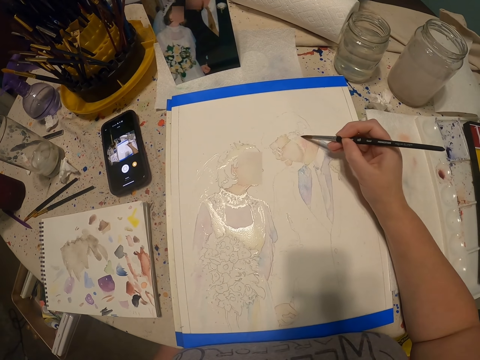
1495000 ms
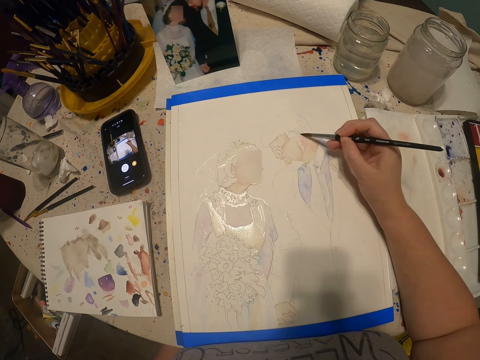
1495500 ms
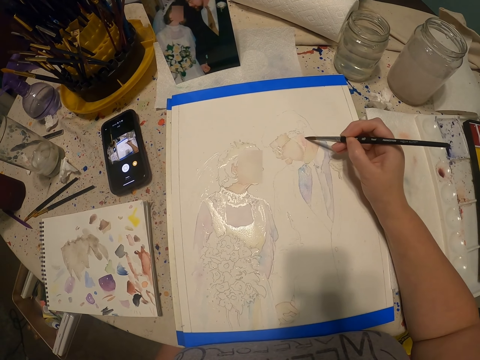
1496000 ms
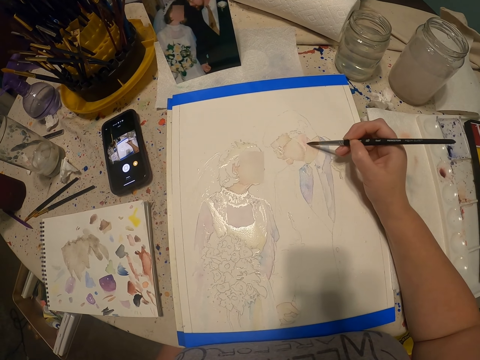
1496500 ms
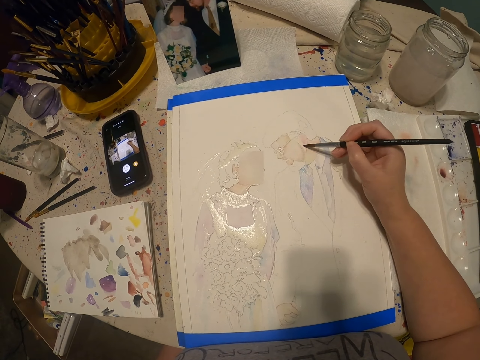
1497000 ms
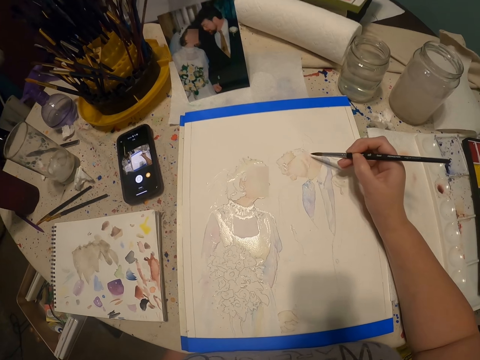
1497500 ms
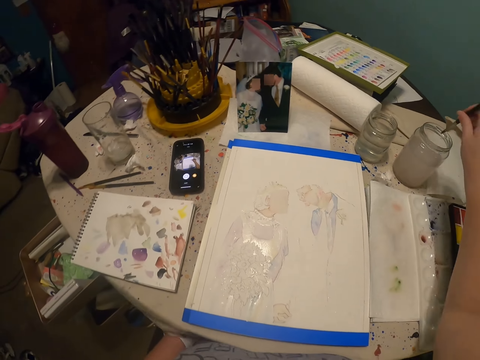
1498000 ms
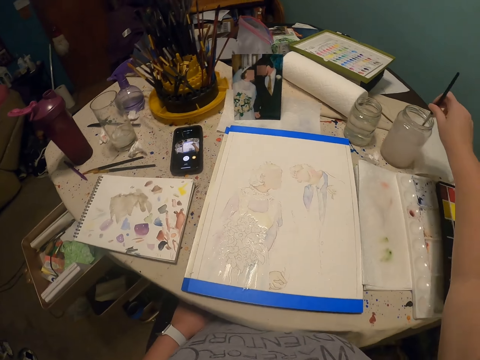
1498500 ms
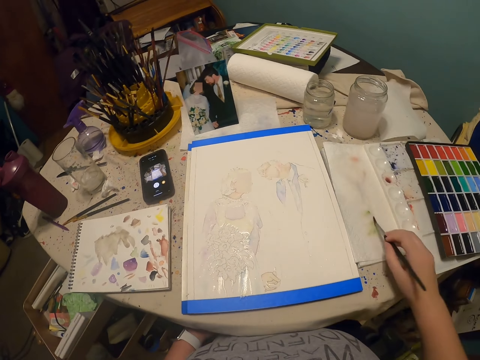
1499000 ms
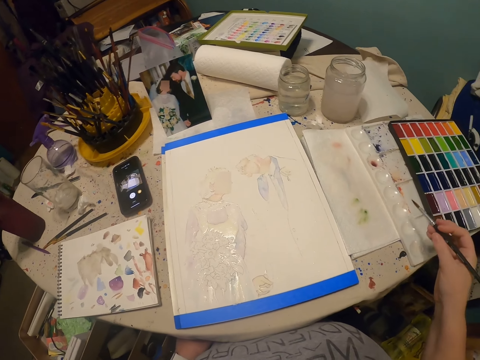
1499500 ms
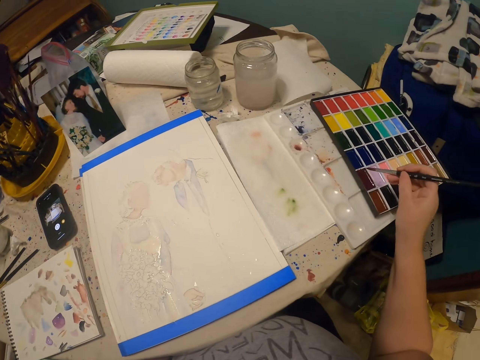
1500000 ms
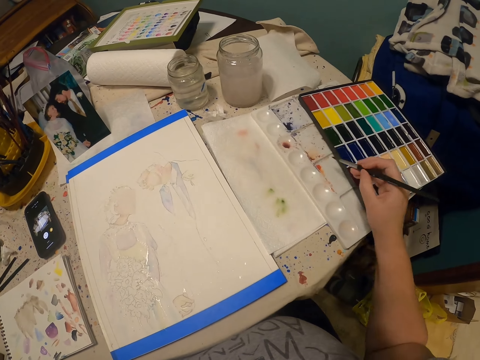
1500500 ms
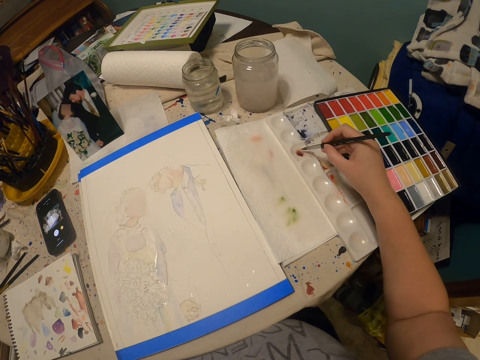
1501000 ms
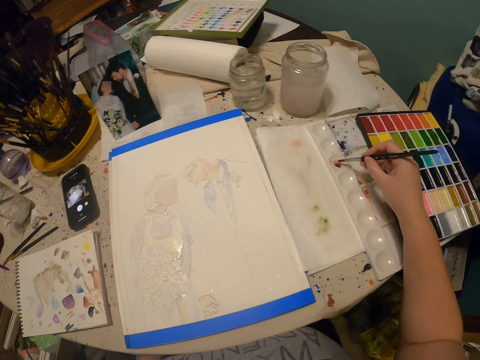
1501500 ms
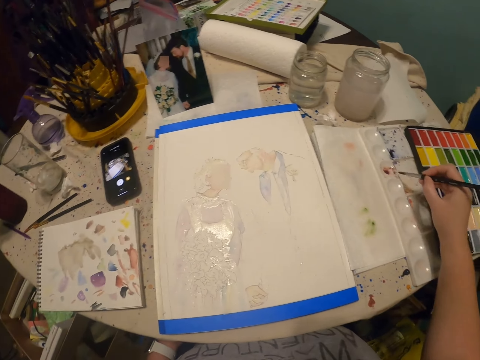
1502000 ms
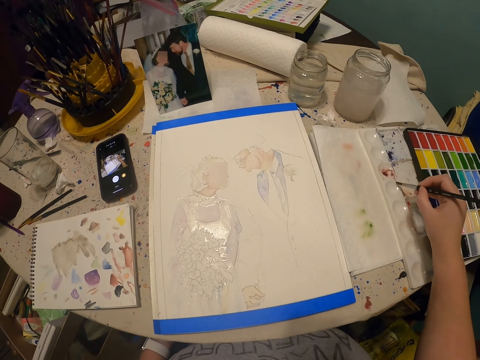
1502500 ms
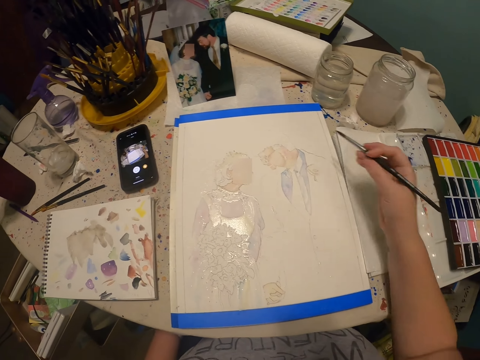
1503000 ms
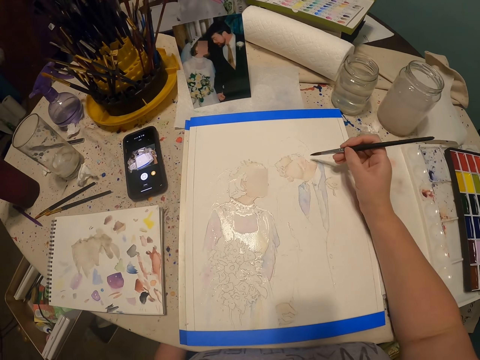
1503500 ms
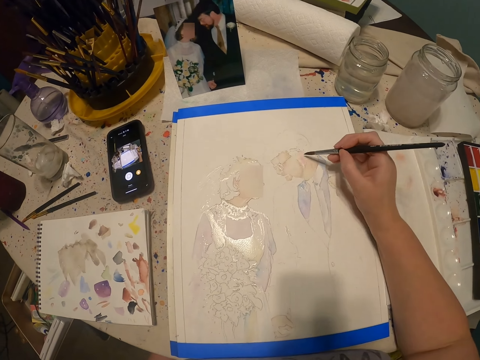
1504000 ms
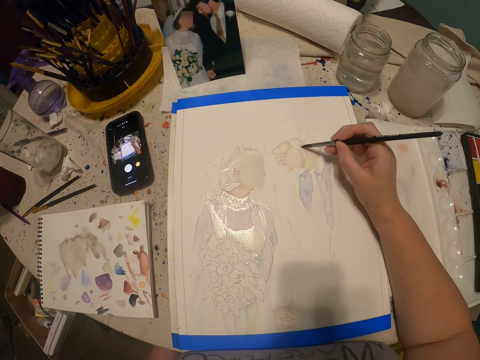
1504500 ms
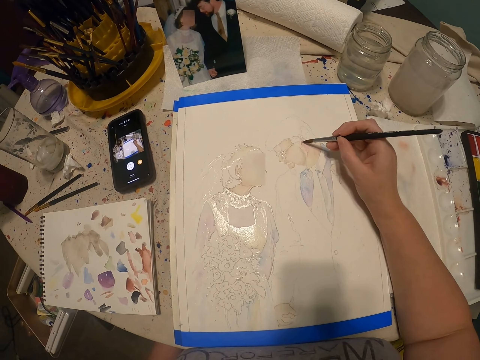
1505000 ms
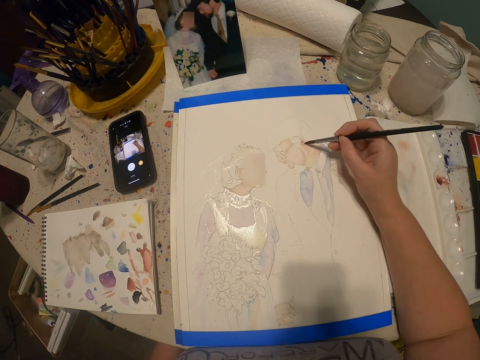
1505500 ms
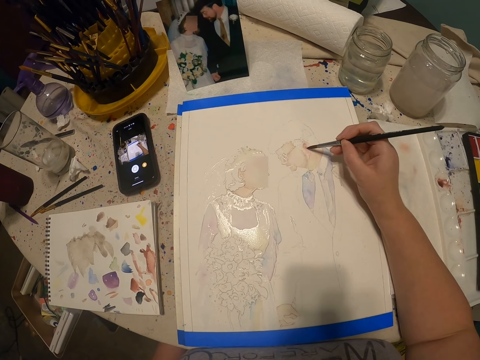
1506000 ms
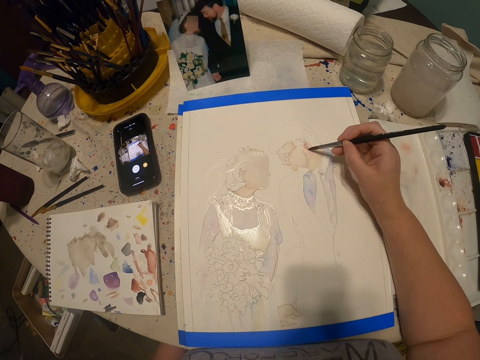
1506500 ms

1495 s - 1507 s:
The camera wearer dips the paintbrush in the water. They wipe the paintbrush. They rub the paintbrush in paint. They dip the paintbrush in the colour box. They paint the sketch on a paper.

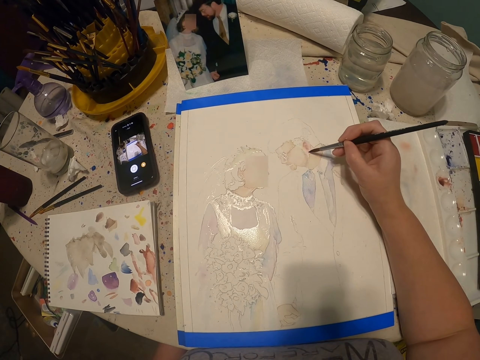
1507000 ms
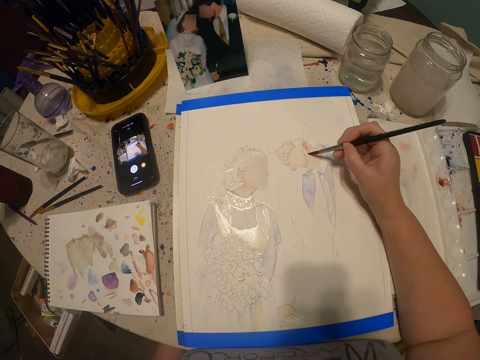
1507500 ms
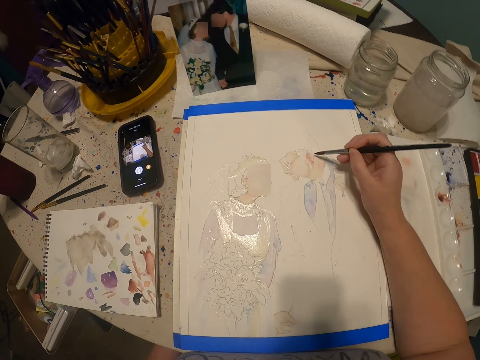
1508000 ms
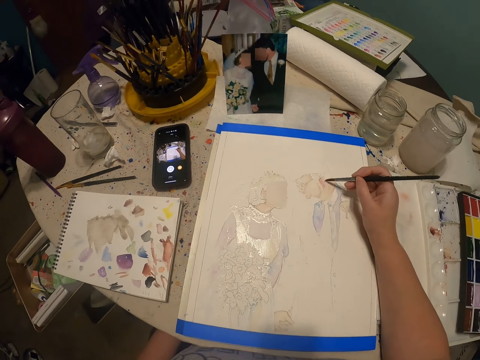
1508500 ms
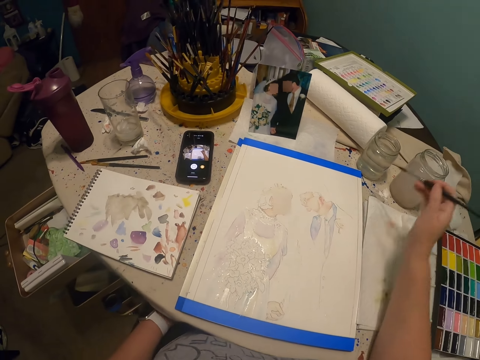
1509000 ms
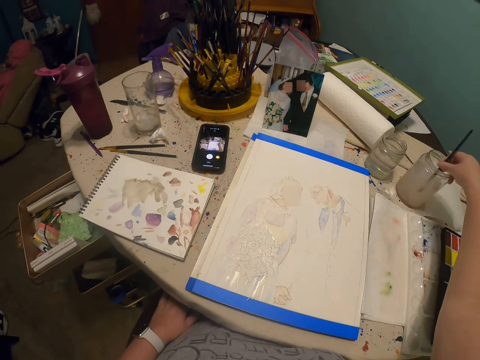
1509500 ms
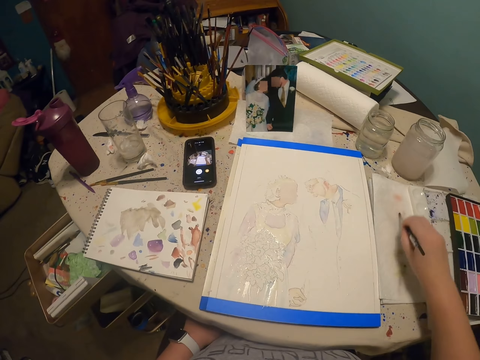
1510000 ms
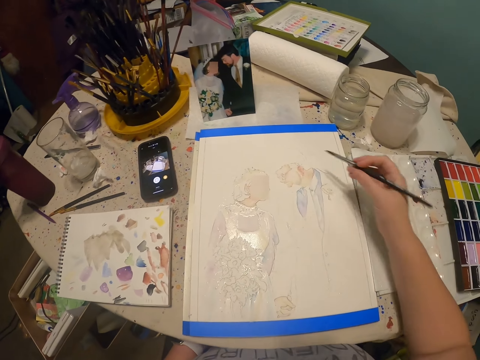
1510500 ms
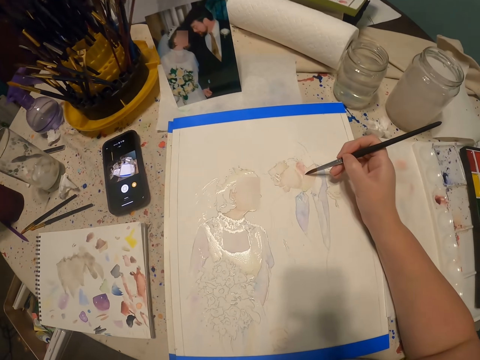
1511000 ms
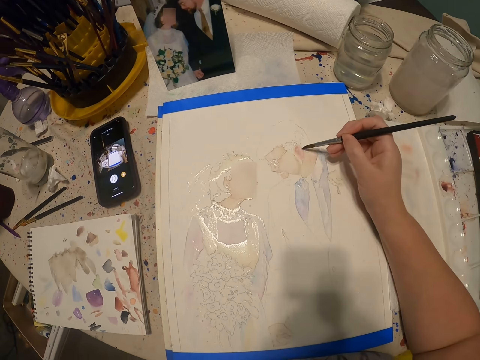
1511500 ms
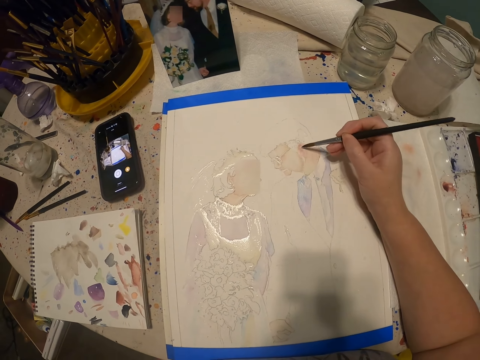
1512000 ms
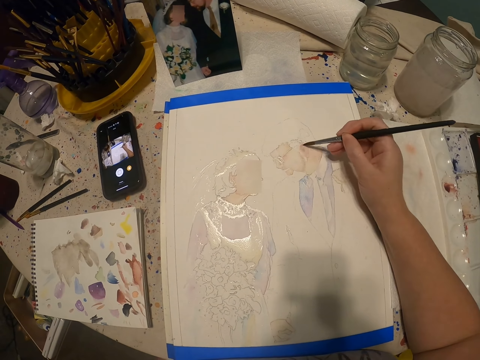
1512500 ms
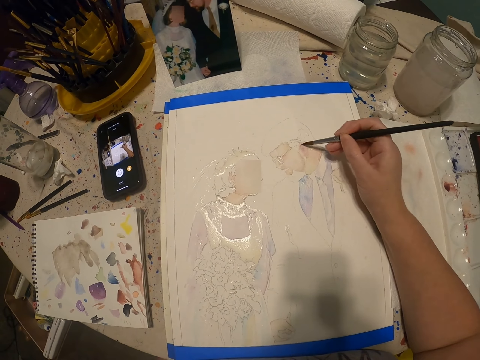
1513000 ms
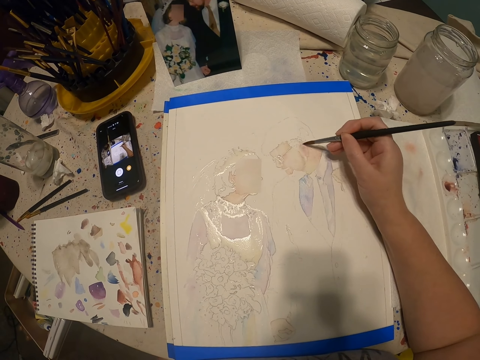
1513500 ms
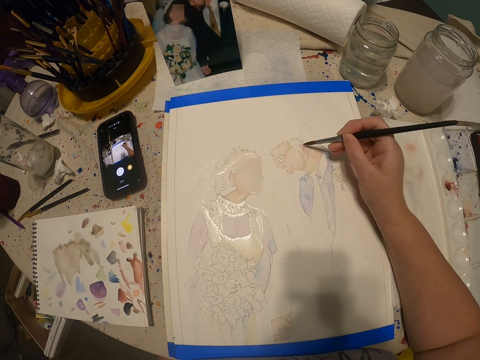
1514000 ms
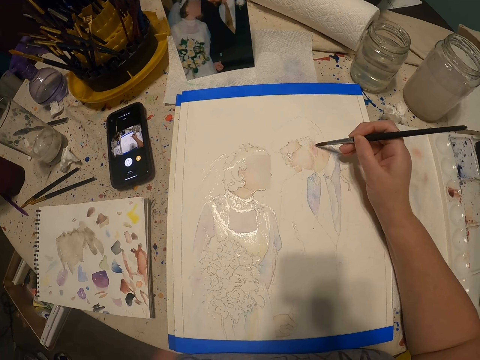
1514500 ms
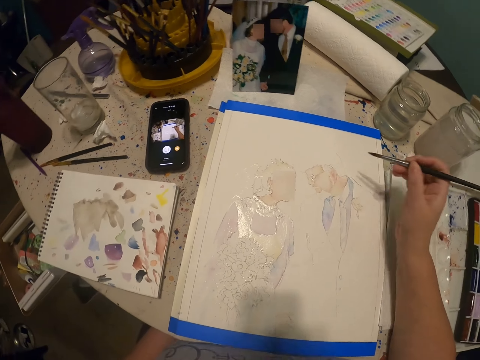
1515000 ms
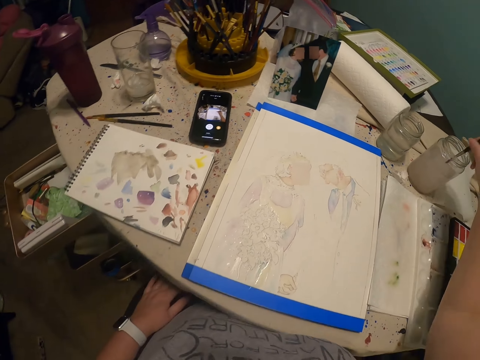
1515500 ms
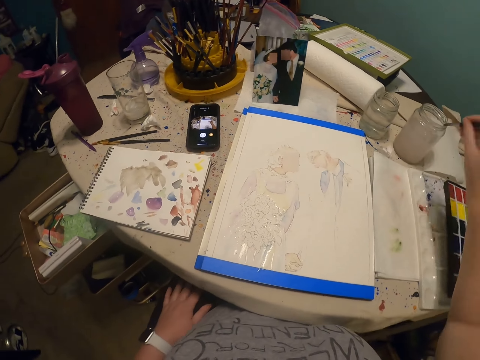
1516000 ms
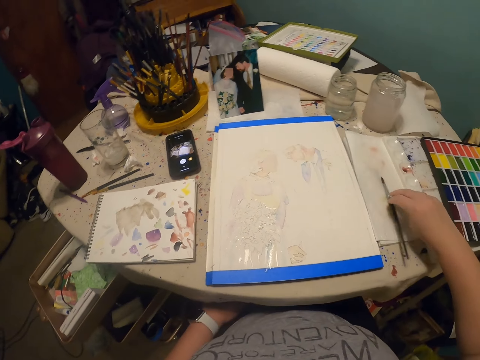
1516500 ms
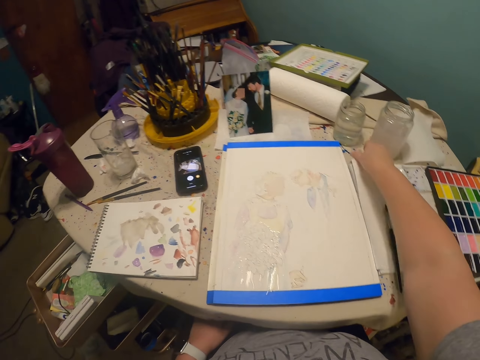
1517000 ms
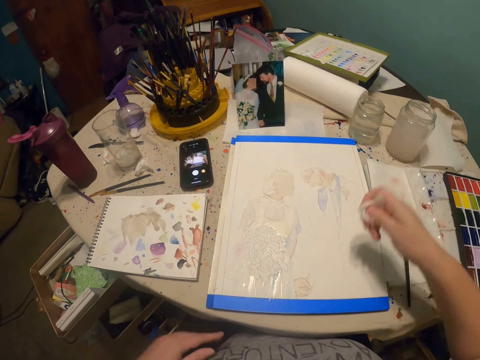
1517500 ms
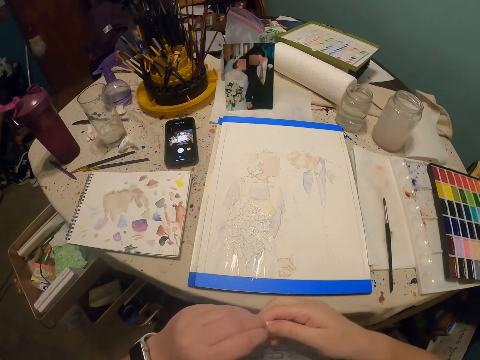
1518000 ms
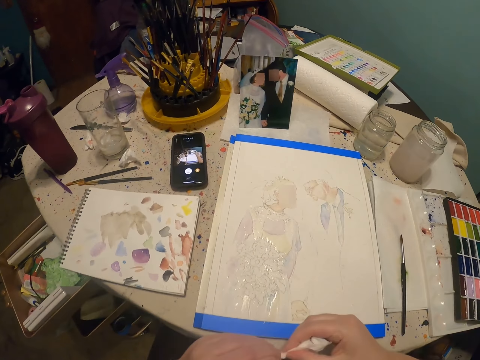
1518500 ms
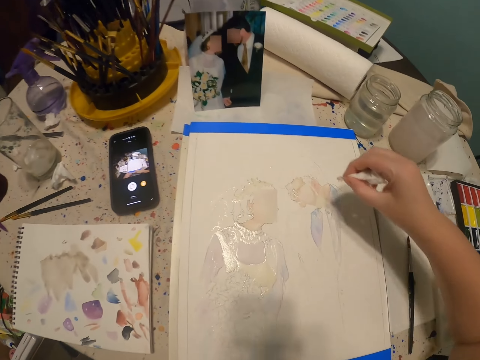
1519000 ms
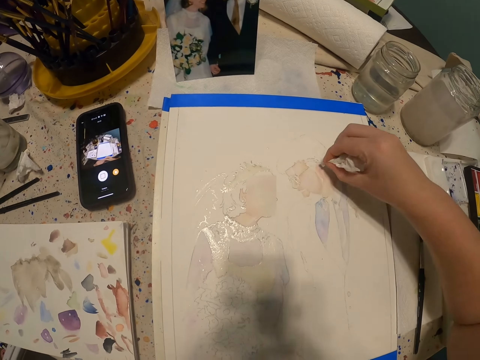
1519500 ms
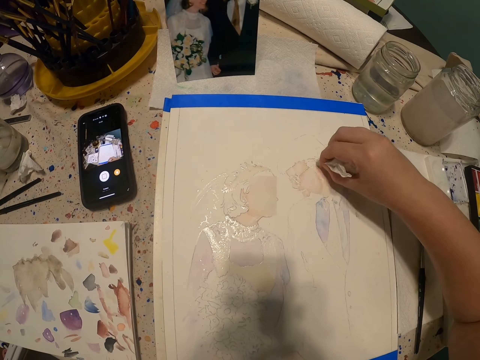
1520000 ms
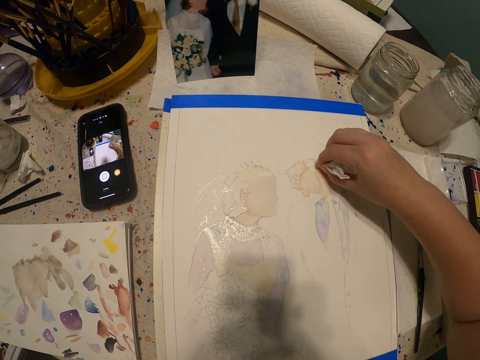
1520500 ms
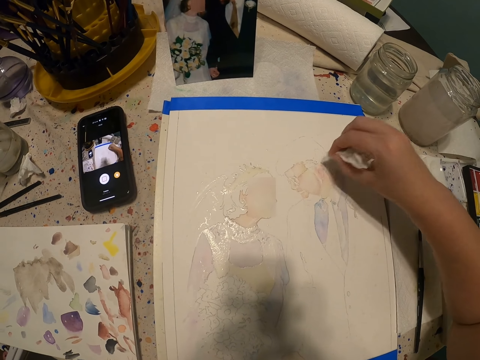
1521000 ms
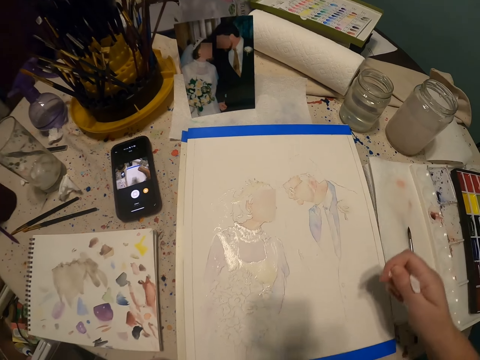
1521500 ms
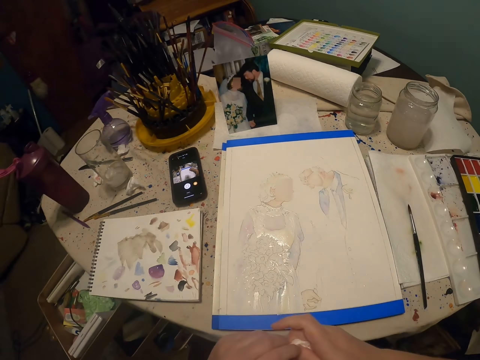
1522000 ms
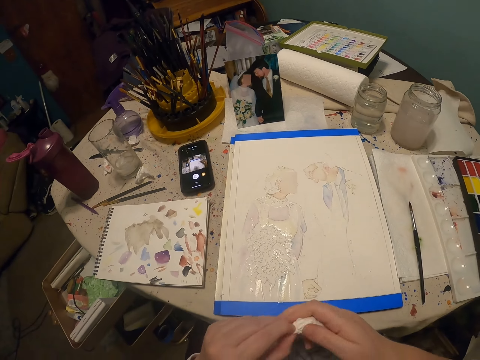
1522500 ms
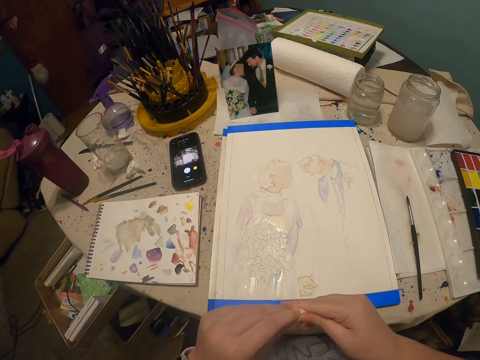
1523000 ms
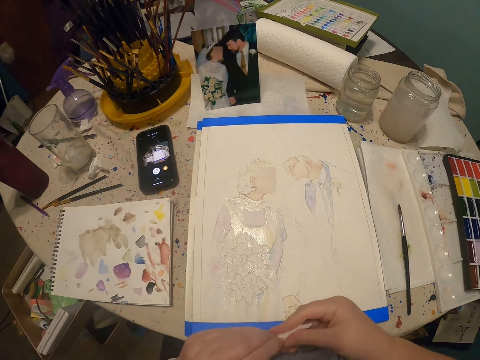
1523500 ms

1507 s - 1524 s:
The camera wearer dips the paintbrush in the water. They wipe the paintbrush. They paint the sketch on a paper. They dip the paintbrush in the water. They put the paintbrush on the paper. They pick a tissue from the paper. They roll something. They wipe the paint. They dry water from the sketch. They roll something.
